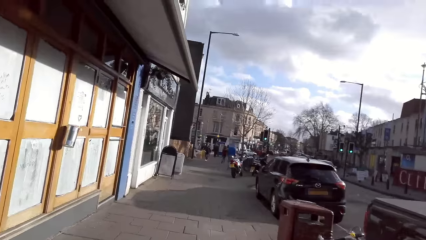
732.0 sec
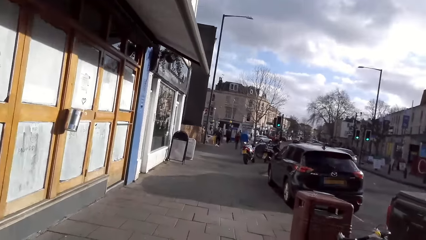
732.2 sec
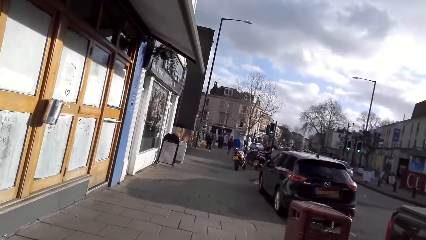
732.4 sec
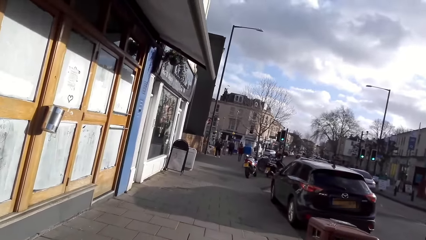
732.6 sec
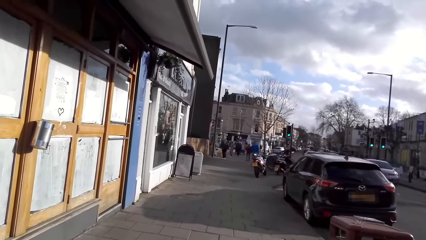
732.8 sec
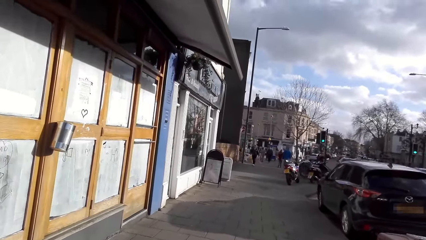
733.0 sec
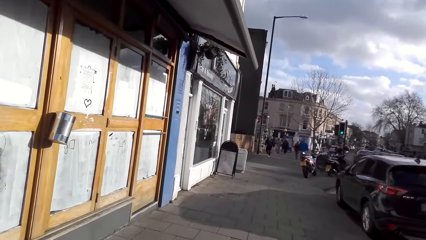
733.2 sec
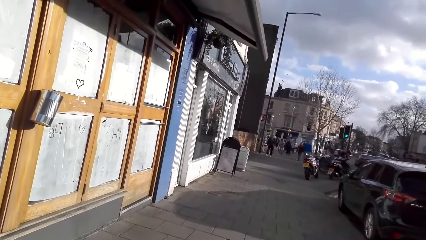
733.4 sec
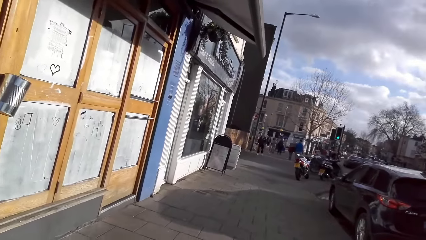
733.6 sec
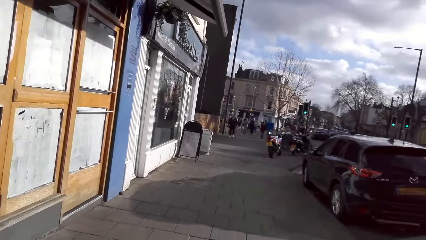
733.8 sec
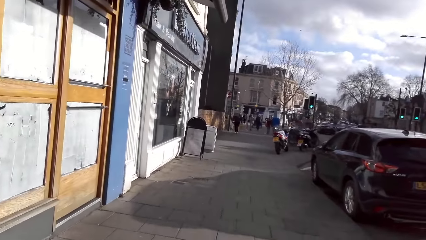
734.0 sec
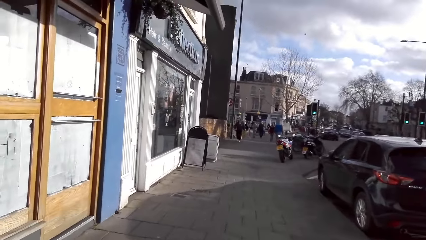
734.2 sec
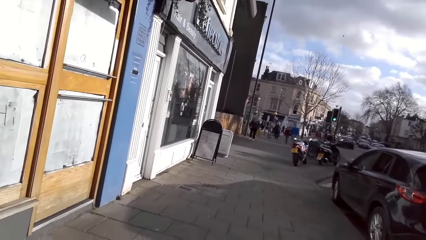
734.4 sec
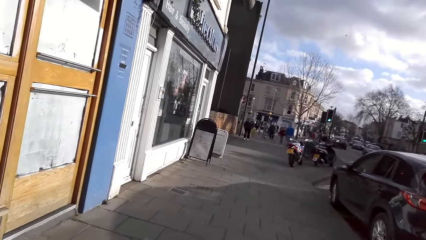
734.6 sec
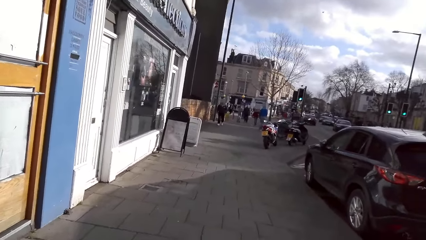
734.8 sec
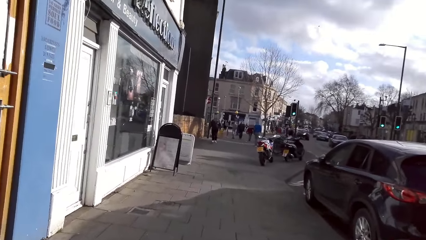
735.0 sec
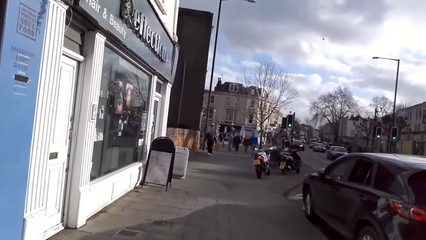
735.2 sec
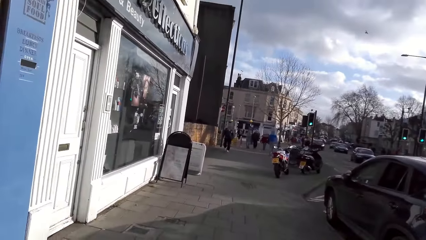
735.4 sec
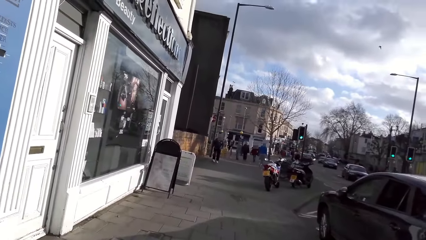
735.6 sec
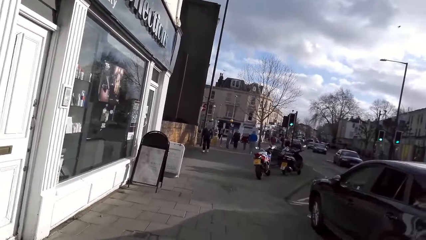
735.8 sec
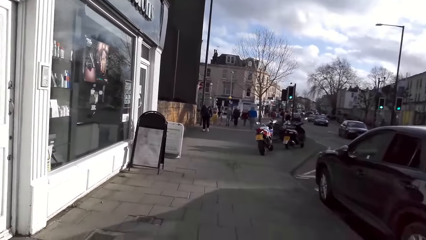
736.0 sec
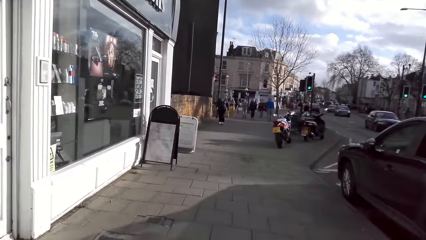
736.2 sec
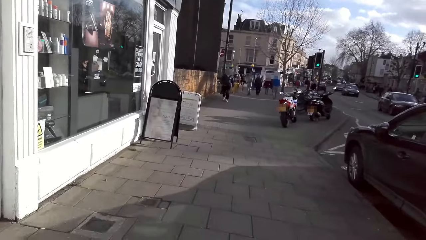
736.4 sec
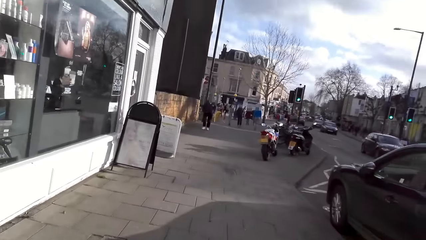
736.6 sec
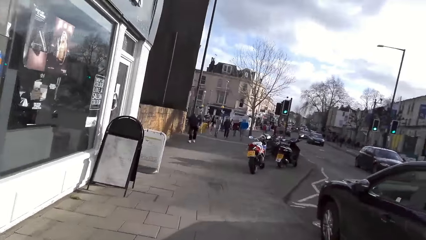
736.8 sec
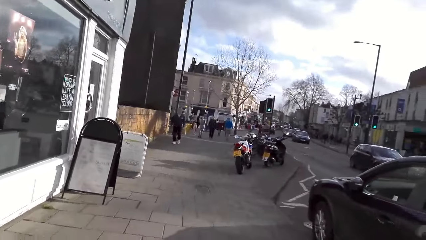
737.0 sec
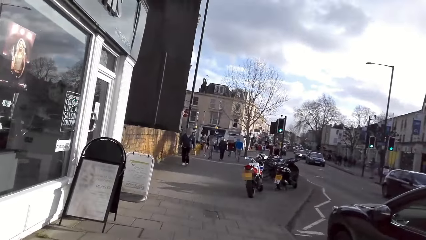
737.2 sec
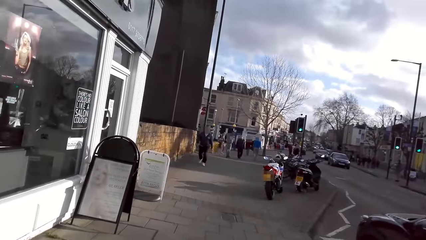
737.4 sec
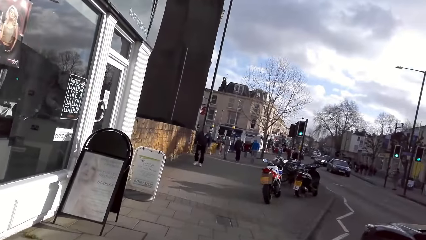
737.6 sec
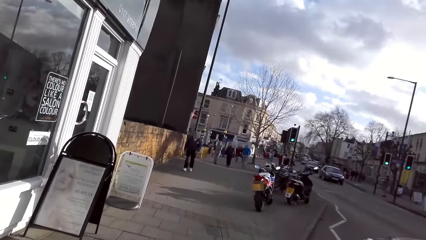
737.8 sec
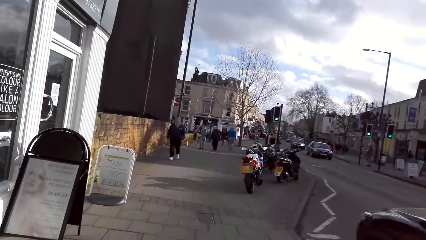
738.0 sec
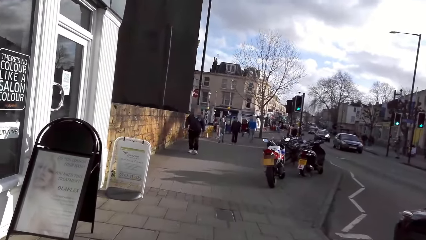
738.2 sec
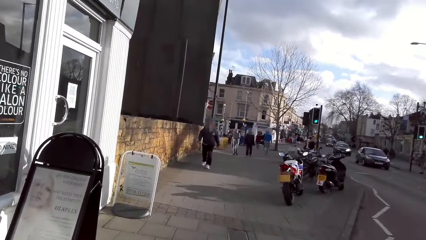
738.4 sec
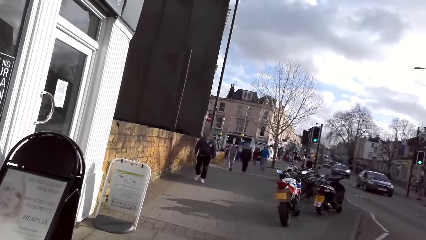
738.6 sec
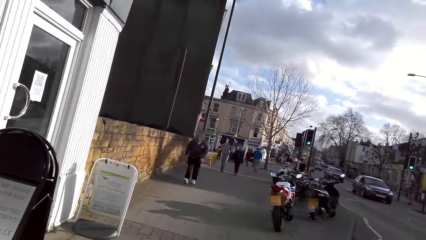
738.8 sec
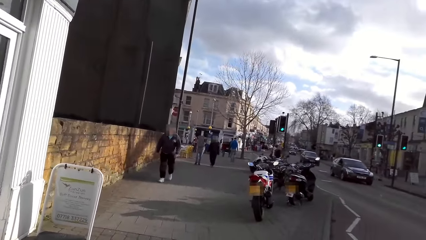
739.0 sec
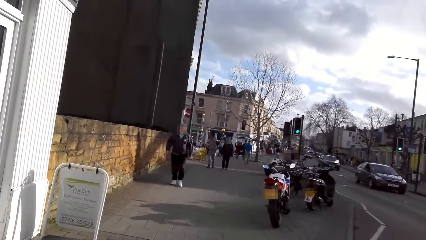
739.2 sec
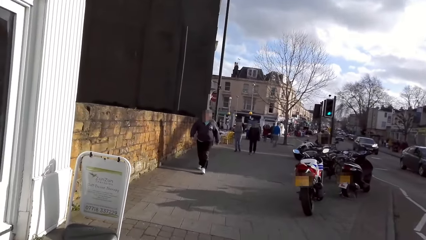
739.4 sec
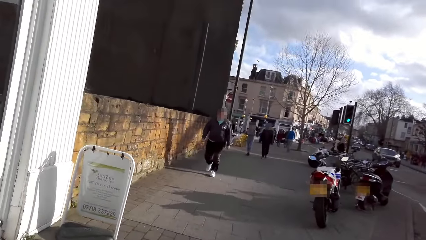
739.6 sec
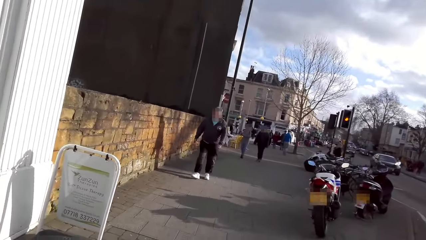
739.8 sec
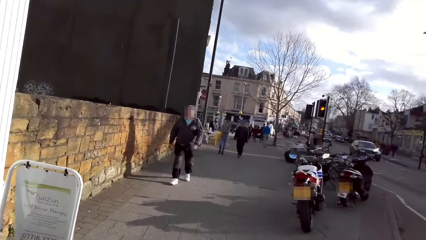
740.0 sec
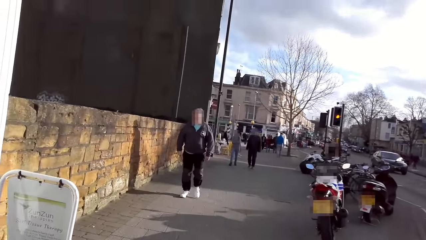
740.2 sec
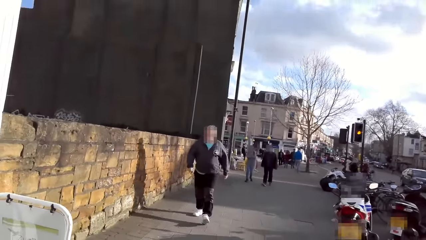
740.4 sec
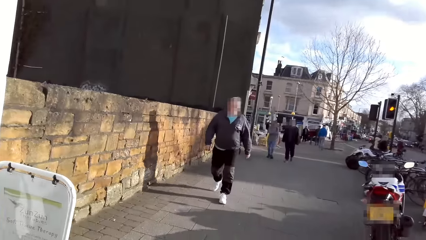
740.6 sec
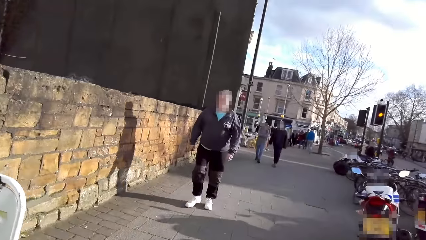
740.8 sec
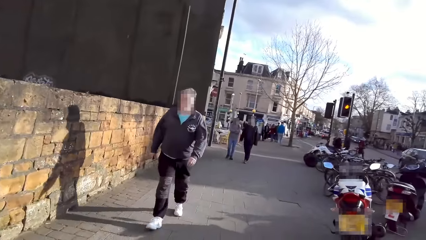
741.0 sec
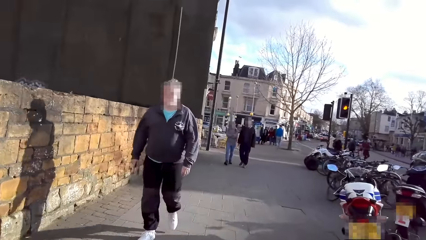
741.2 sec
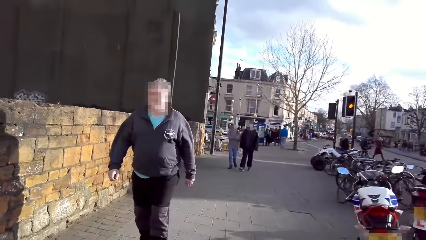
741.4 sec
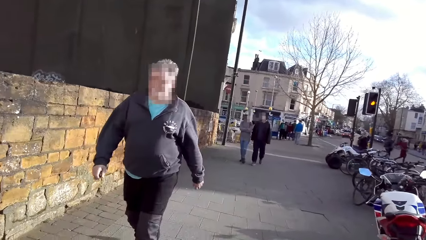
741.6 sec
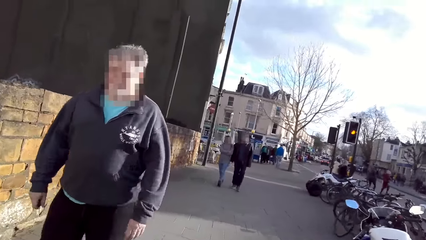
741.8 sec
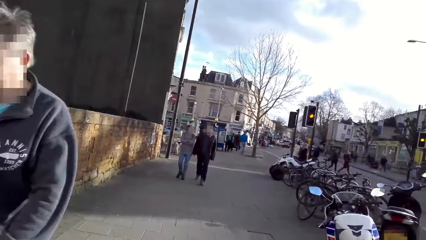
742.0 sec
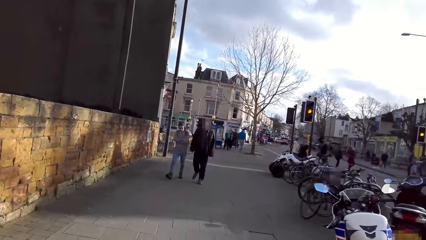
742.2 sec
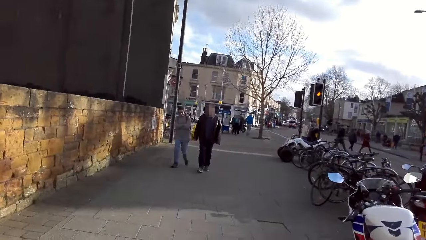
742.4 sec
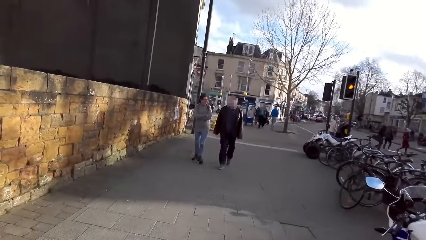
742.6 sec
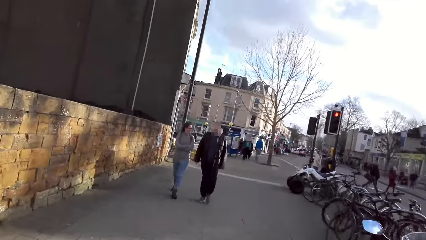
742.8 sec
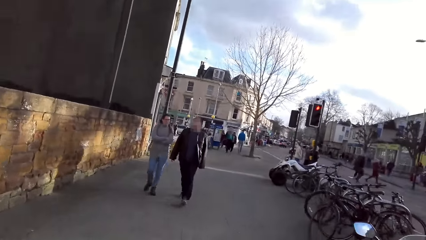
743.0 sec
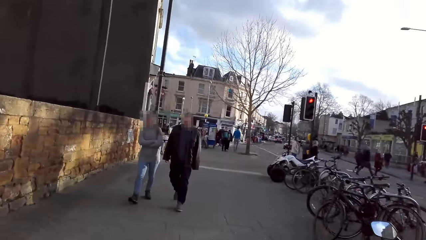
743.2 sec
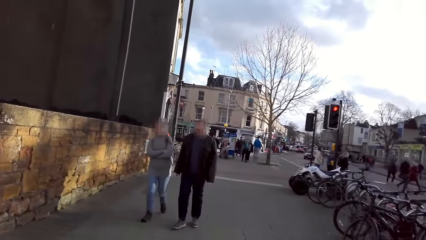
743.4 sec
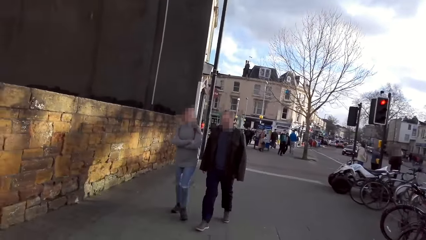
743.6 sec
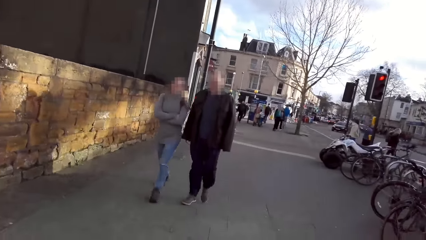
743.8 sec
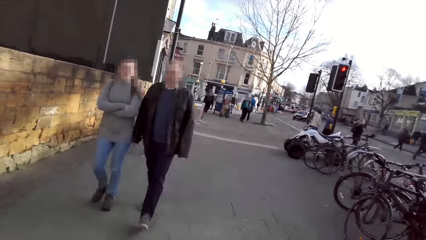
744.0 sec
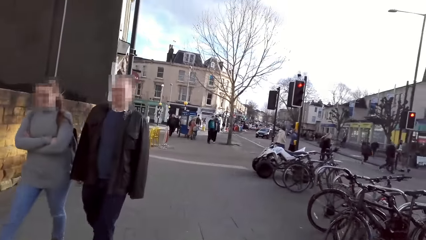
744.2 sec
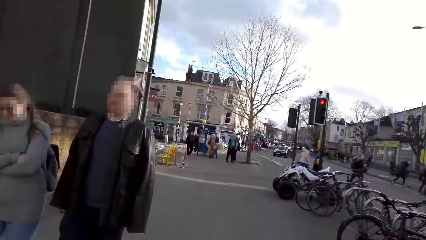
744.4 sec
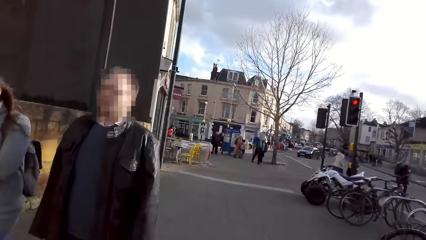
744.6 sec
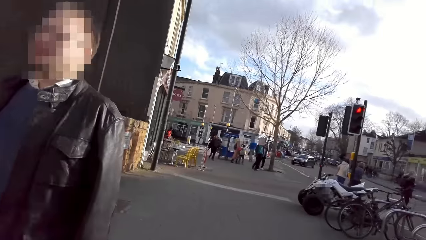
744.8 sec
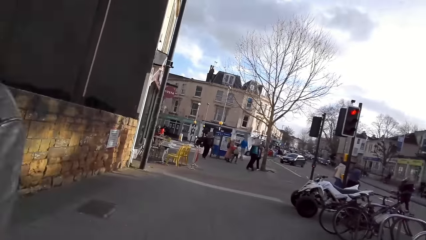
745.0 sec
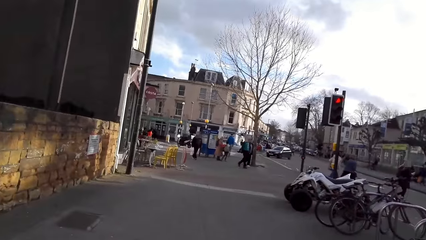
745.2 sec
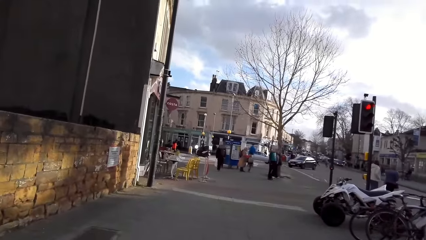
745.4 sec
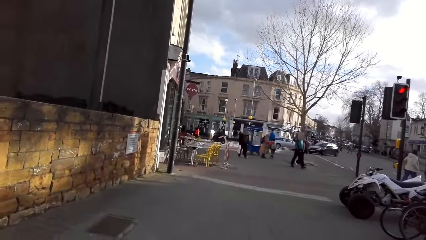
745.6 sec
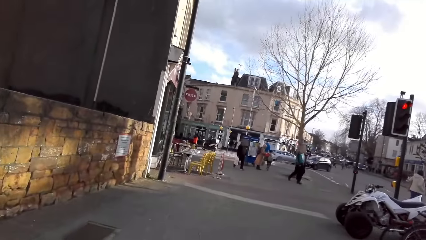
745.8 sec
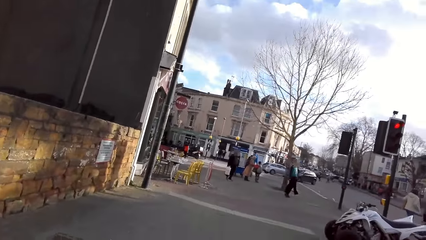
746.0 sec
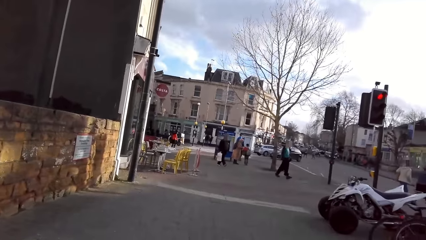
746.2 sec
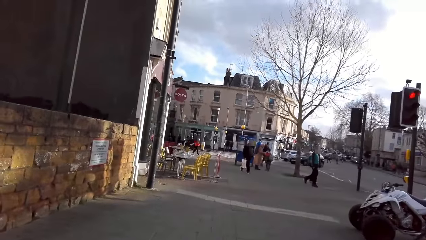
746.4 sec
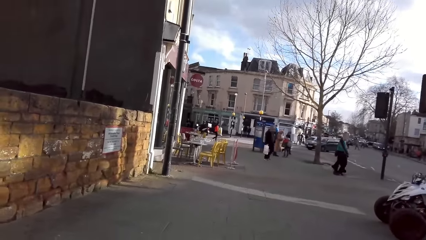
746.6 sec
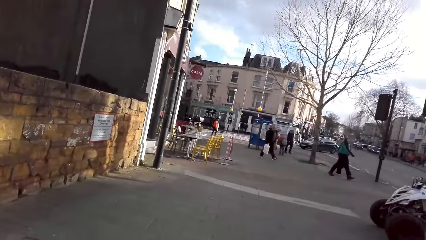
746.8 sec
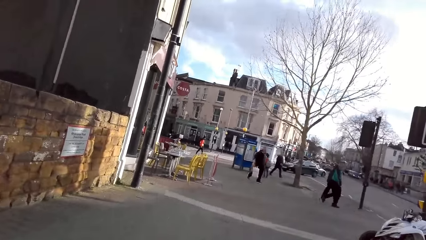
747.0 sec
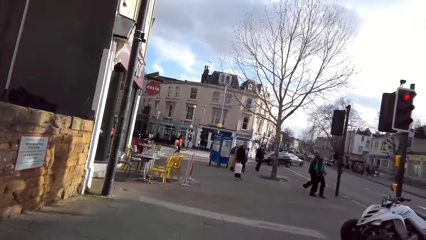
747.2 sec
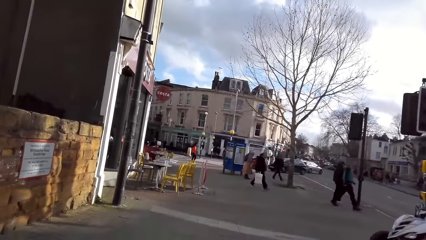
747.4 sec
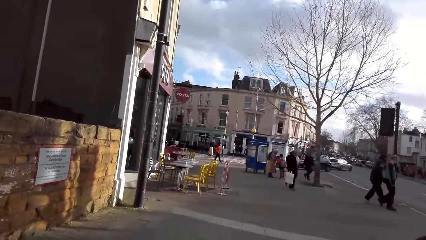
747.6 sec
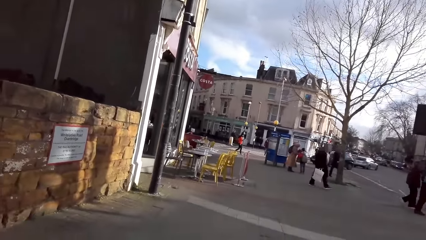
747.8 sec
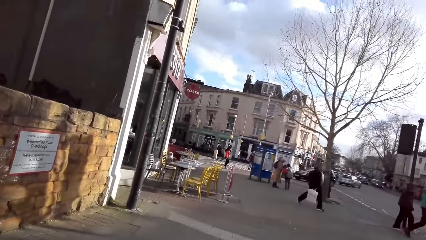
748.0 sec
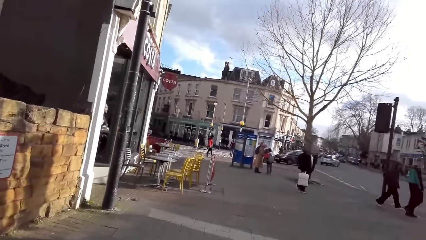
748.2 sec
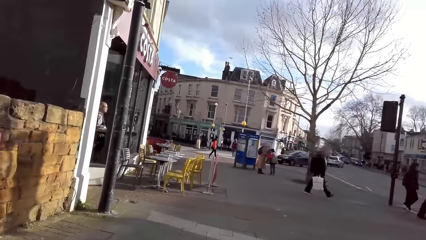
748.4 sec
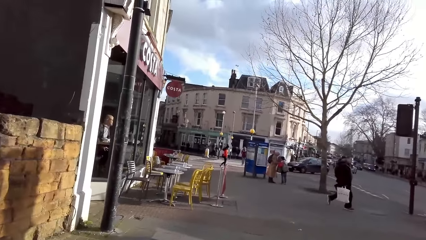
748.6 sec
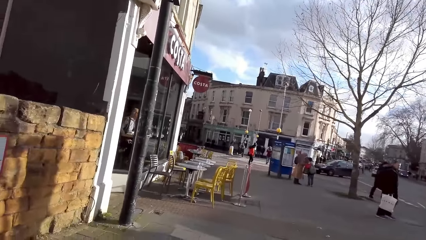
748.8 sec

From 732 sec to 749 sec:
A man walks past the camera wearer. The camera wearer walks past another man and a woman.
